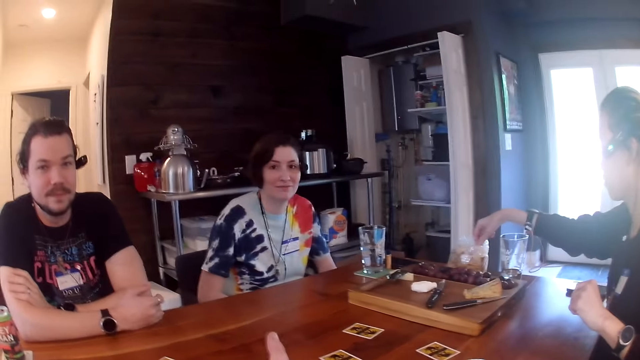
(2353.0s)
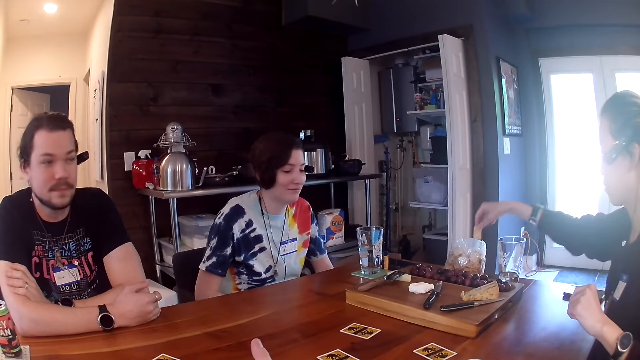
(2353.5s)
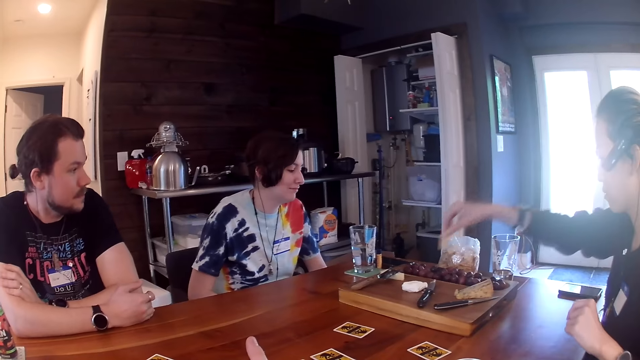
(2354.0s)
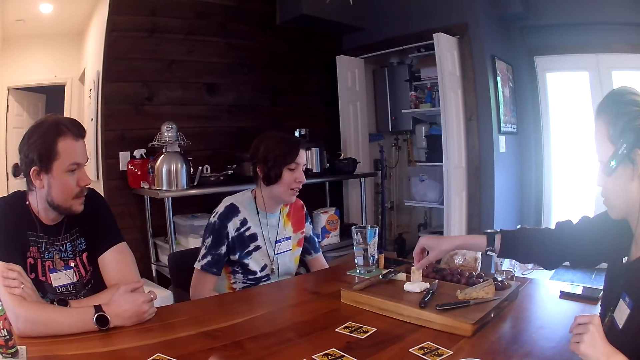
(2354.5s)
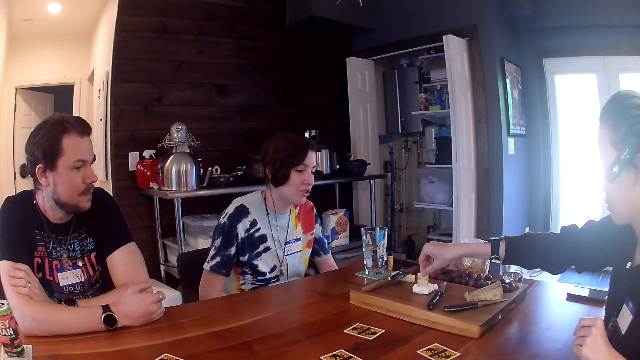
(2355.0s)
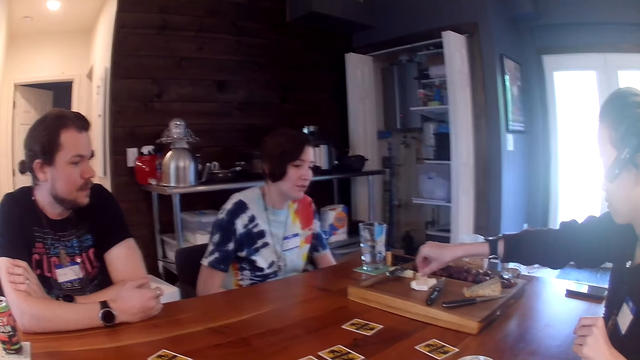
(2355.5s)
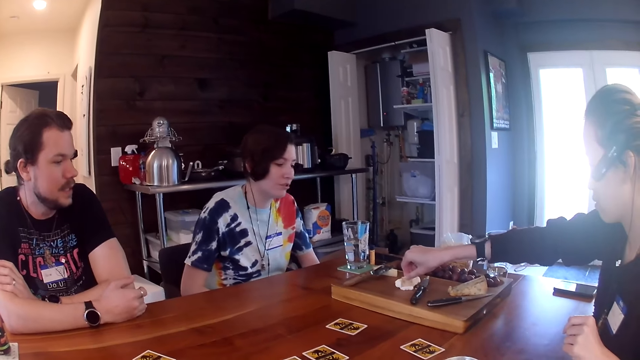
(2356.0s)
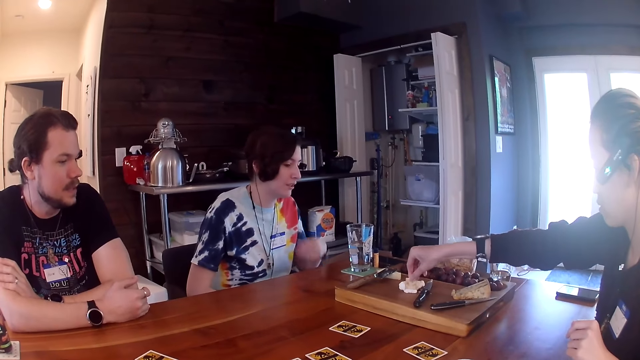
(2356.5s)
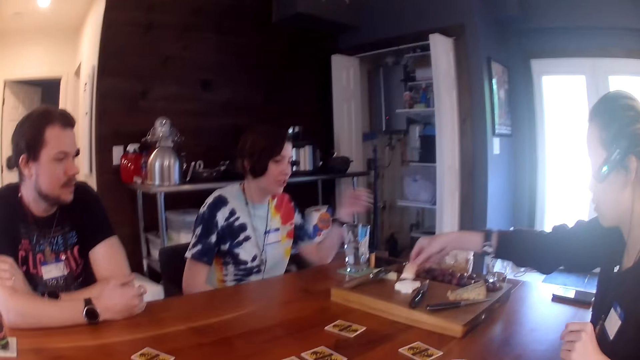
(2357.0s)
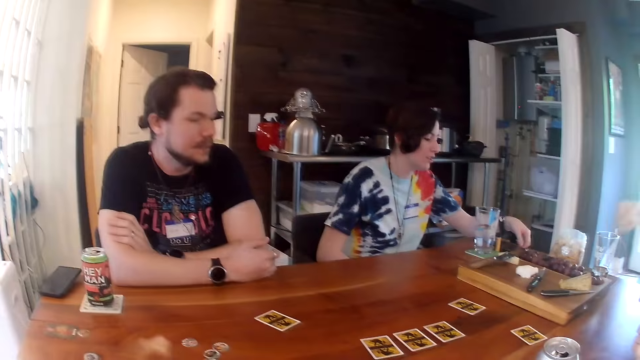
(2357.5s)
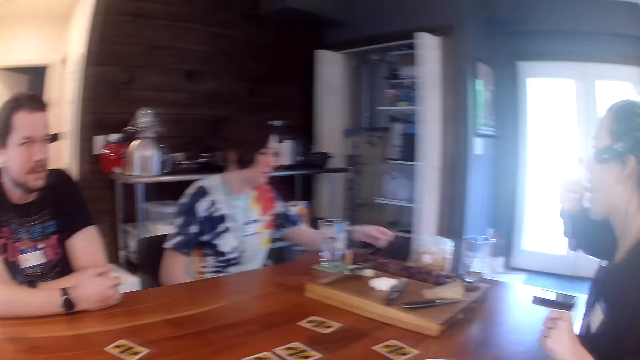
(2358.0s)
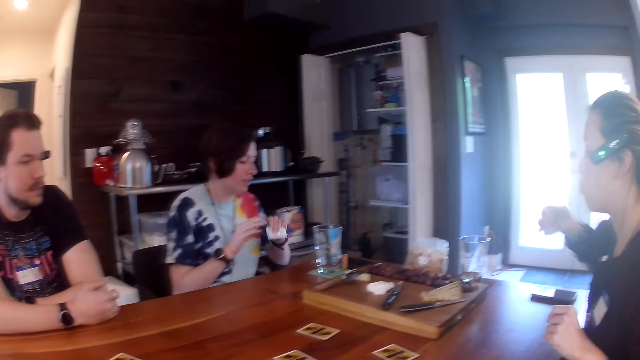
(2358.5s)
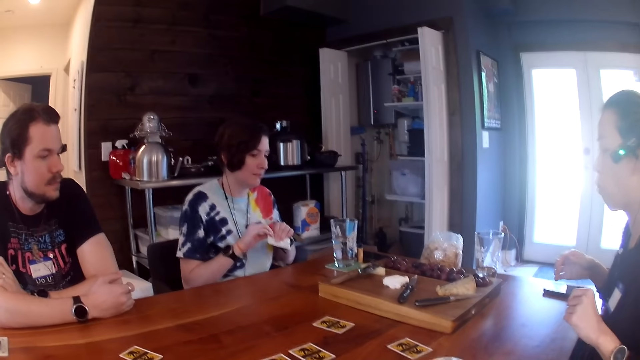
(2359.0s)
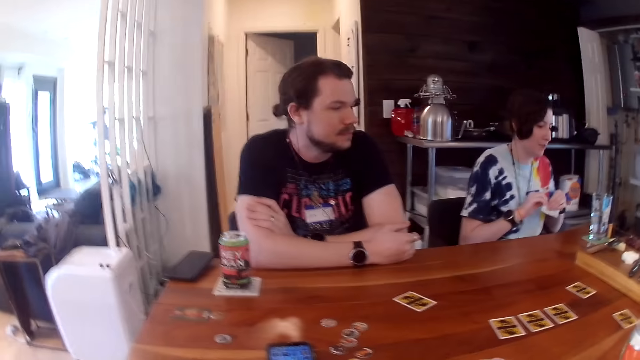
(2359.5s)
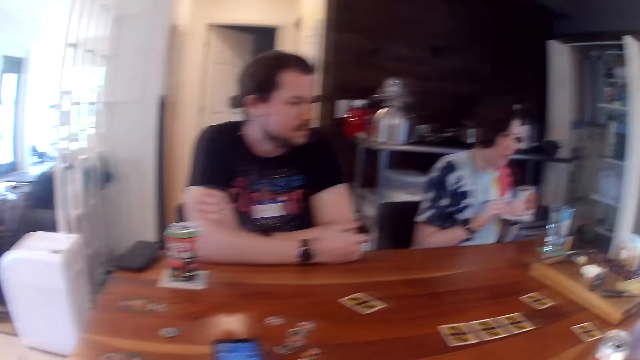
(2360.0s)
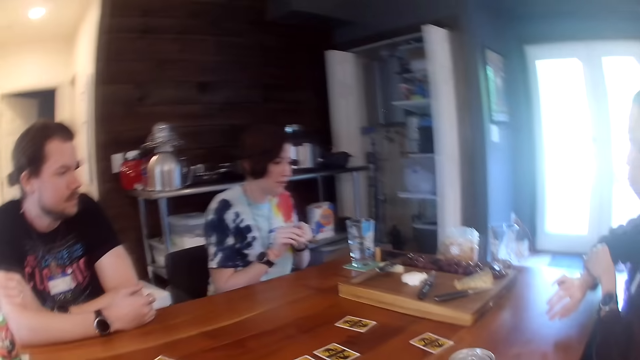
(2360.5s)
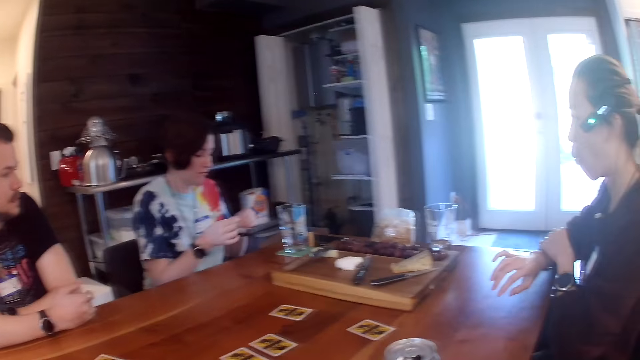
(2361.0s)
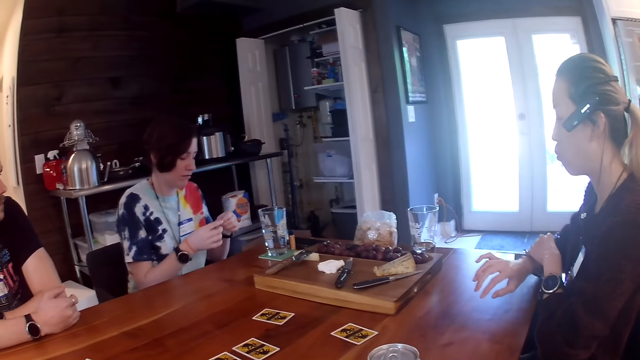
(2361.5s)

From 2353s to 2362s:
A woman picks a biscuit from the nylon on the table with her right hand. She smears the biscuit in her right hand with the cream on the board on the table. Another woman picks a serviette on the table with her left hand. The first woman eats the biscuit.

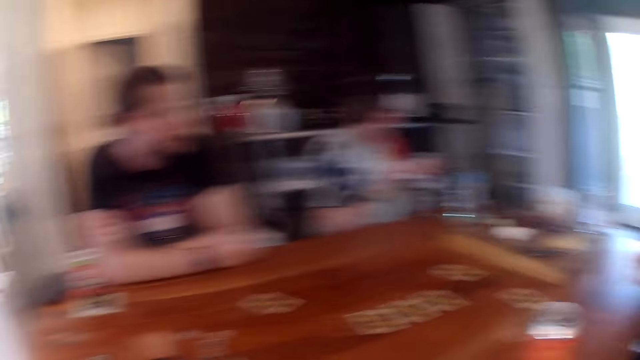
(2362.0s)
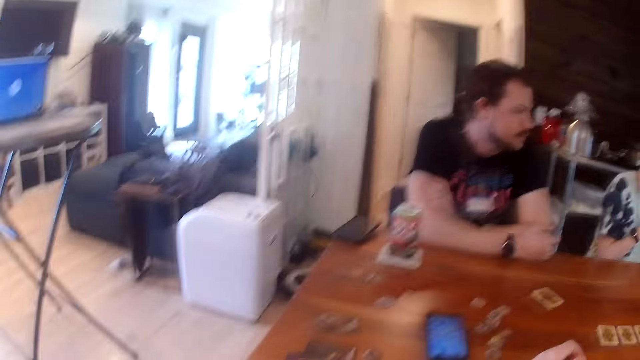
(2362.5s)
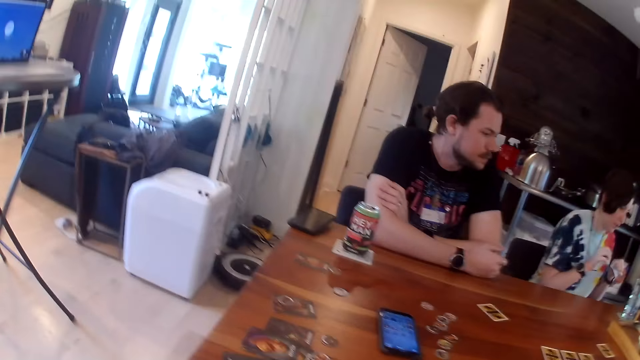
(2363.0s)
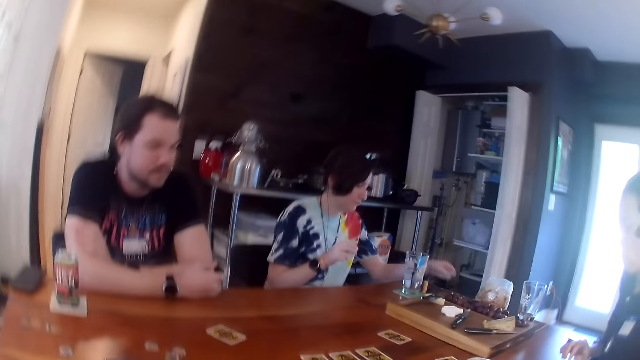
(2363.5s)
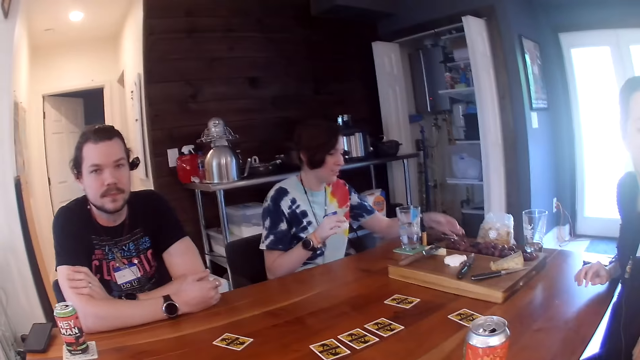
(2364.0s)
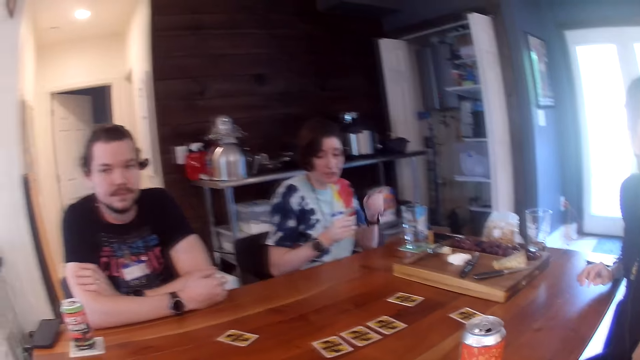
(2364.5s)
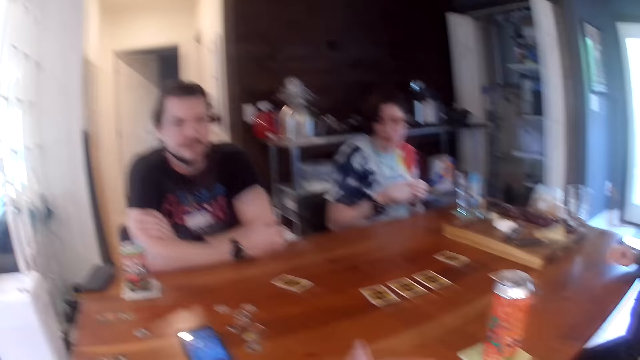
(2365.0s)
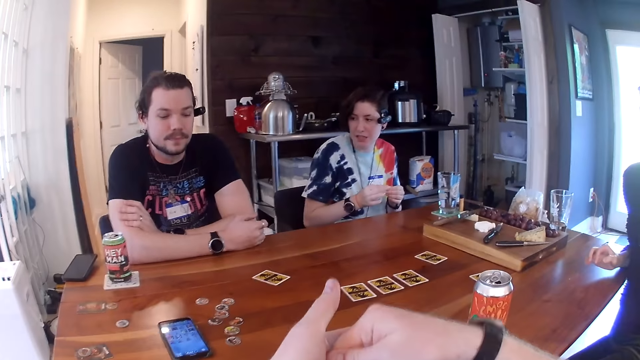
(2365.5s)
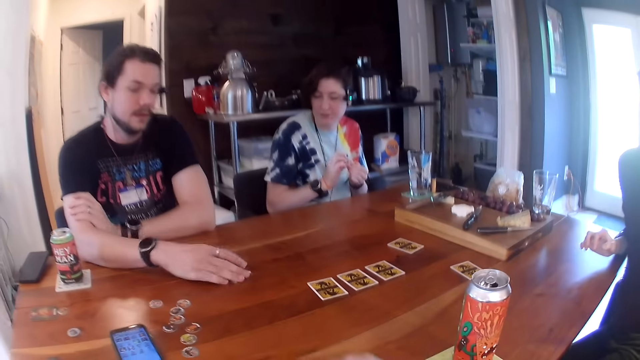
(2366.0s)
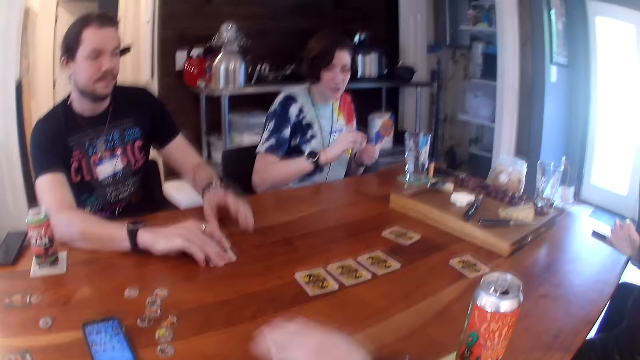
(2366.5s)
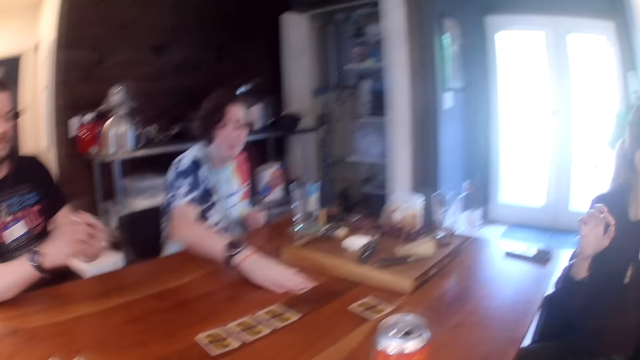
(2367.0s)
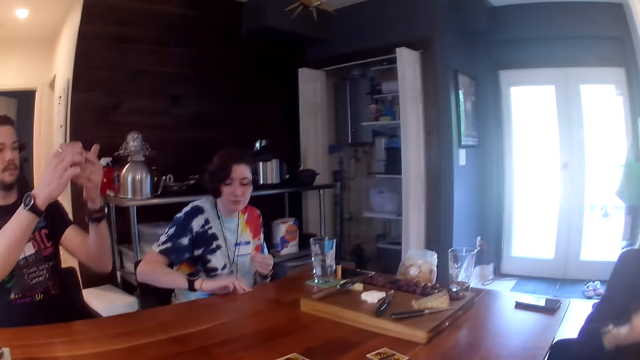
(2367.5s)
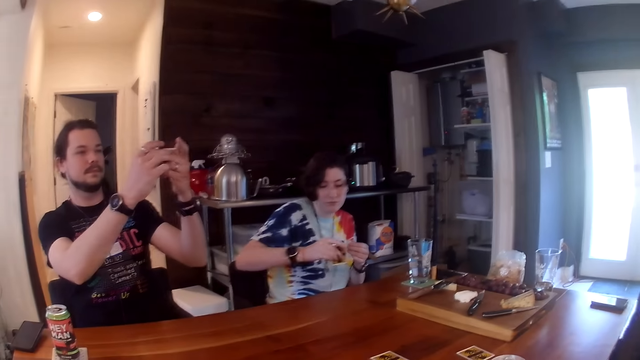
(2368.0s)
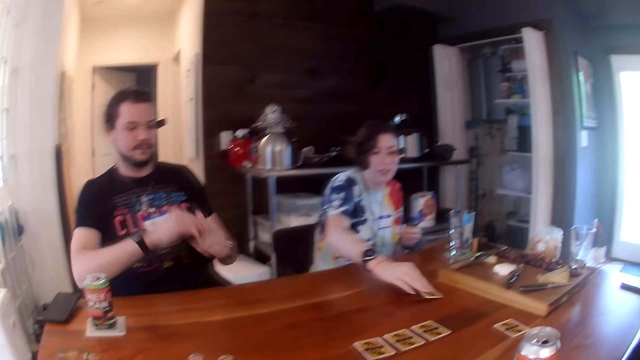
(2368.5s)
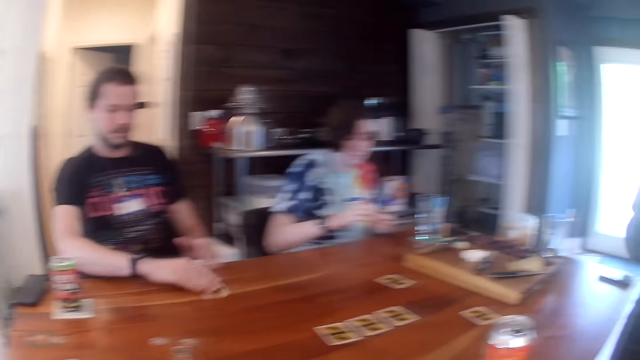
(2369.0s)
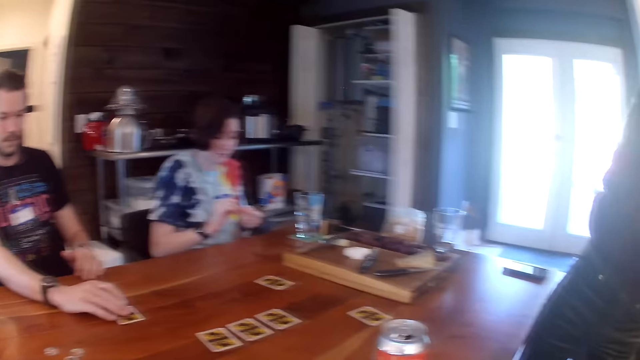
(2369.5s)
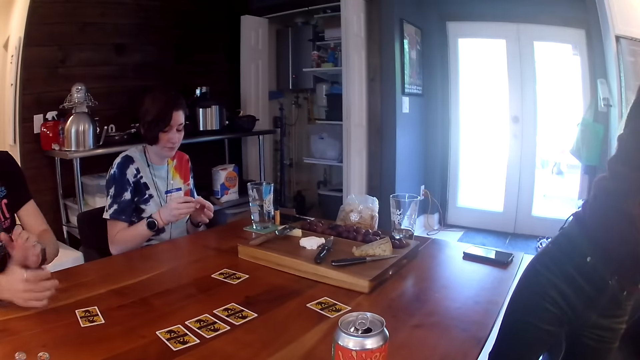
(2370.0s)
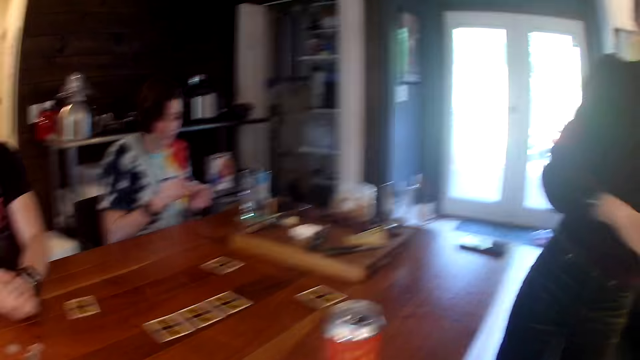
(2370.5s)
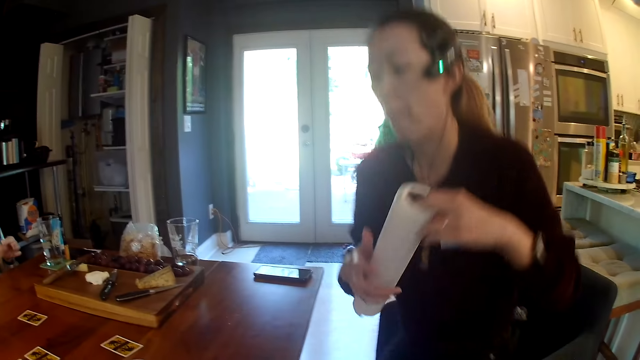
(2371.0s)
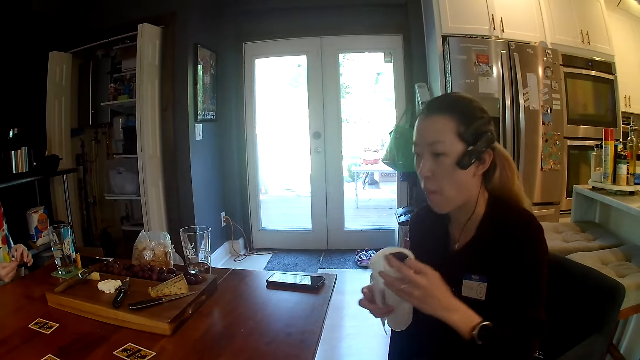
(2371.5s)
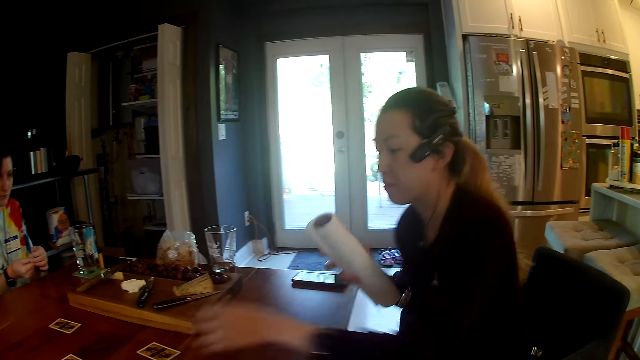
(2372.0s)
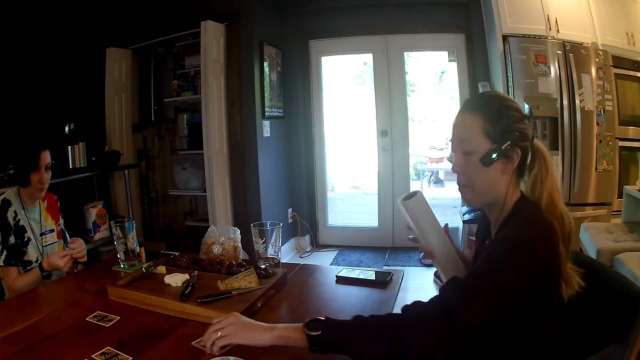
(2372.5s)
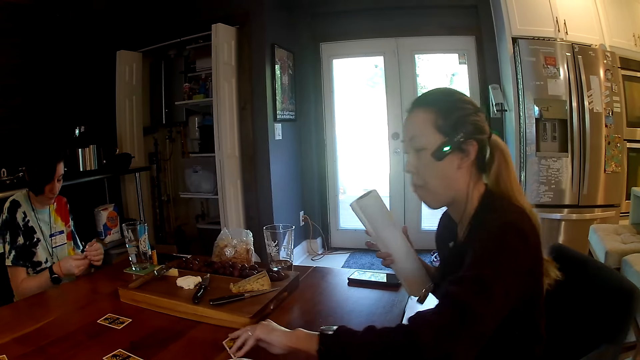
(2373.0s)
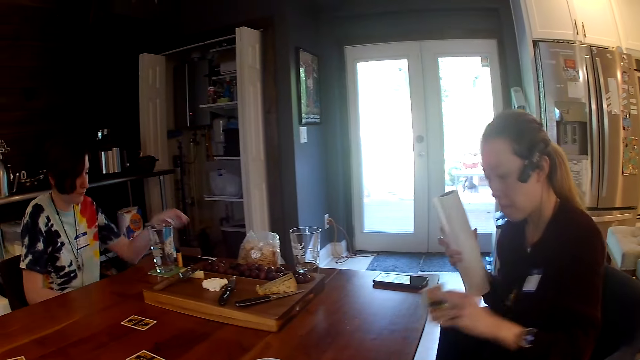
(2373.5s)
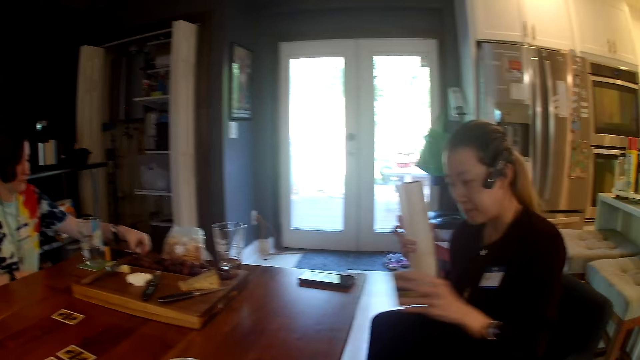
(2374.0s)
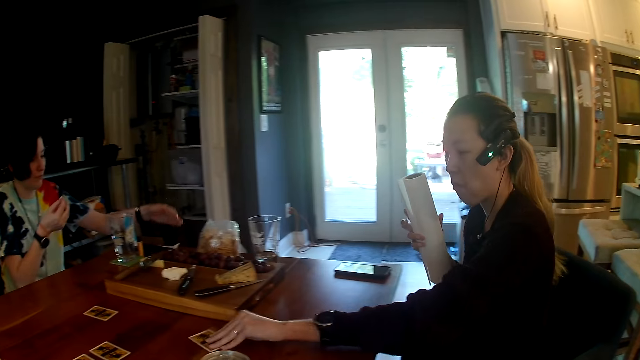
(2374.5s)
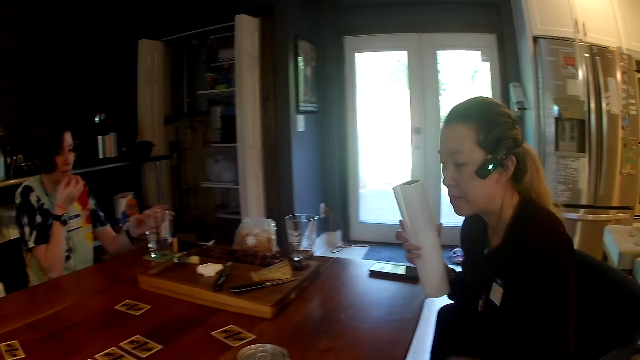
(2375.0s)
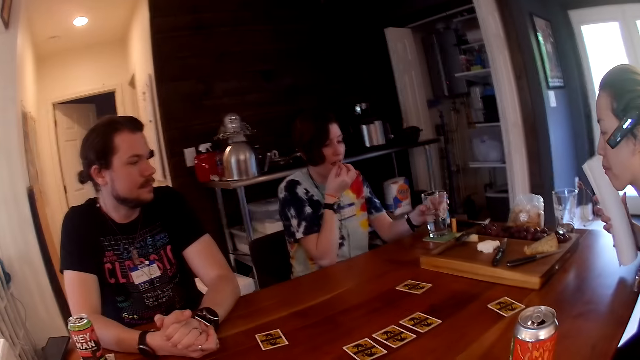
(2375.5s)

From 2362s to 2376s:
A woman drops the serviette on the table. A man looks at the card. Another man picks a card on the table with his right hand. The camera wearer drops a card on the table with his right hand. Another woman looks at the card. The first woman picks a card on the table with her right hand and drops the card on the table. The second man drops the card on the table. The first woman cleans her hand with the serviette in her hands. A third woman carries a roll of tissue in her hands. The second woman looks at the card. The third woman picks a card on the table with her left hand. The first woman drops the serviette in her left hand on the table. The third woman drops the card on the table.
